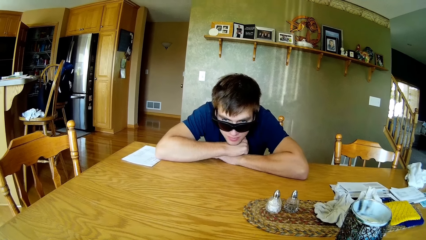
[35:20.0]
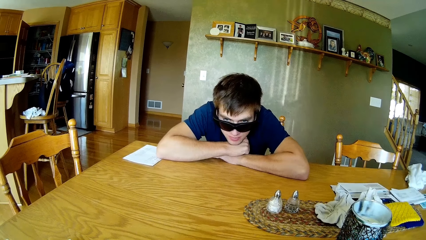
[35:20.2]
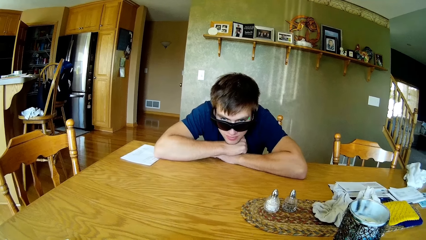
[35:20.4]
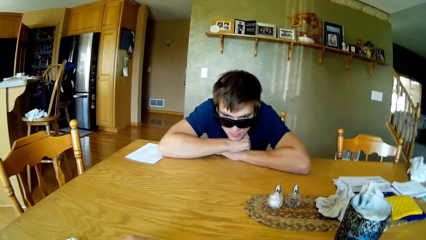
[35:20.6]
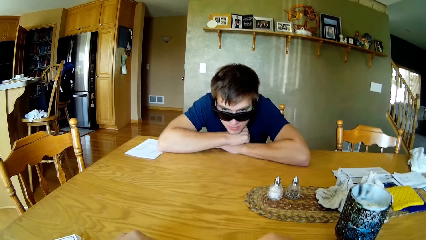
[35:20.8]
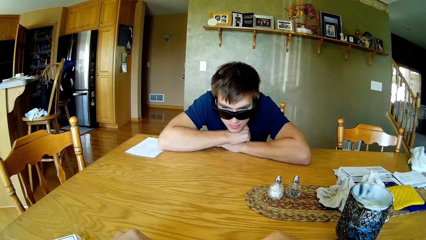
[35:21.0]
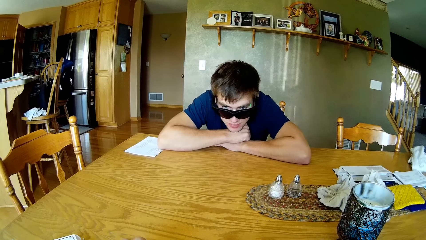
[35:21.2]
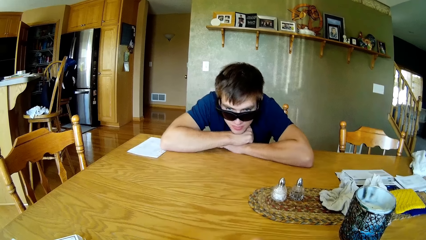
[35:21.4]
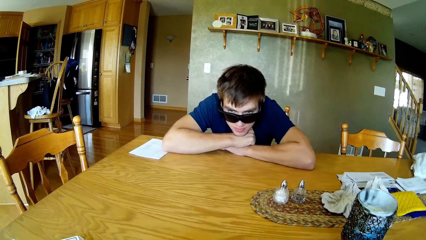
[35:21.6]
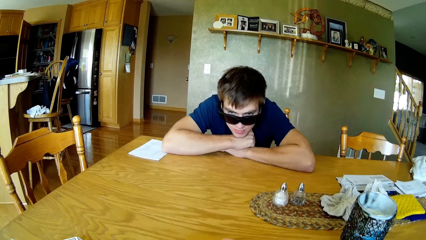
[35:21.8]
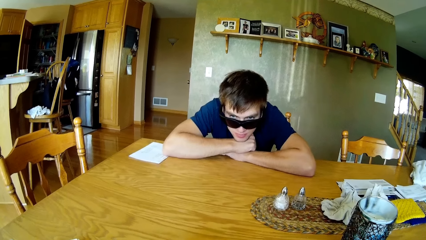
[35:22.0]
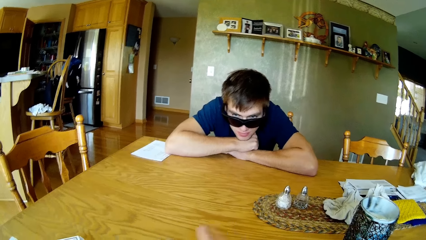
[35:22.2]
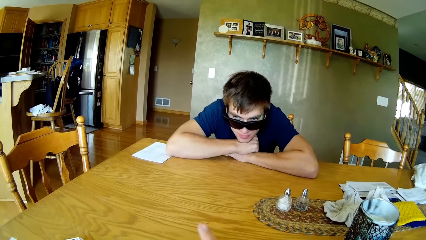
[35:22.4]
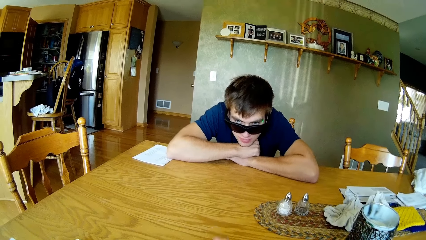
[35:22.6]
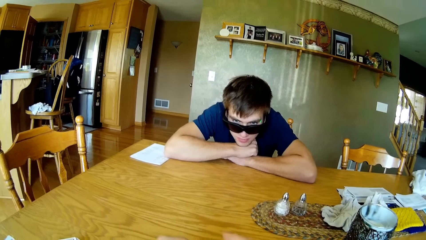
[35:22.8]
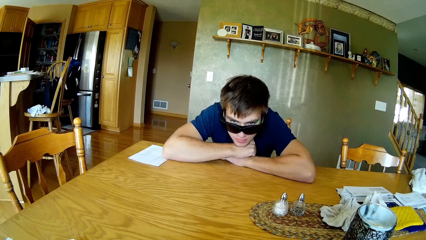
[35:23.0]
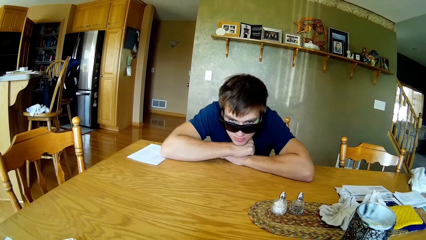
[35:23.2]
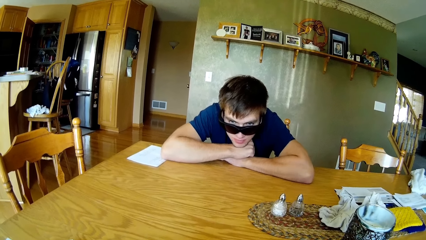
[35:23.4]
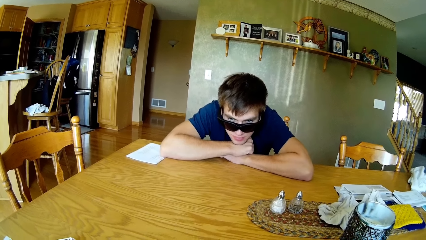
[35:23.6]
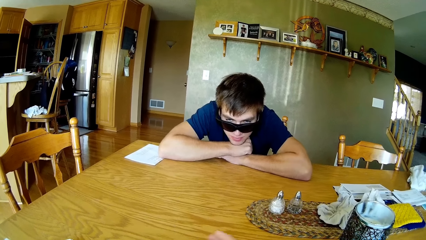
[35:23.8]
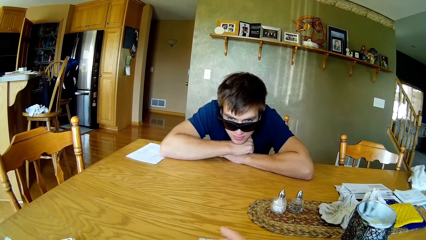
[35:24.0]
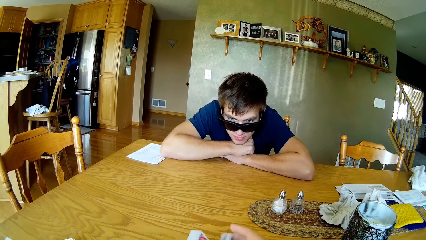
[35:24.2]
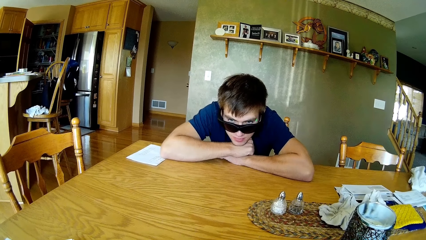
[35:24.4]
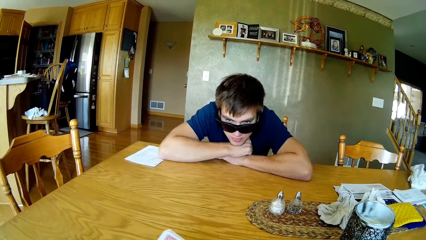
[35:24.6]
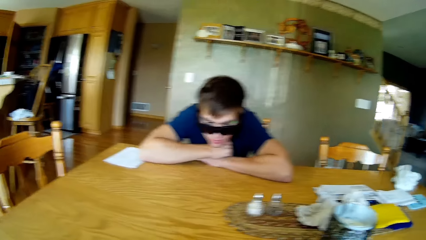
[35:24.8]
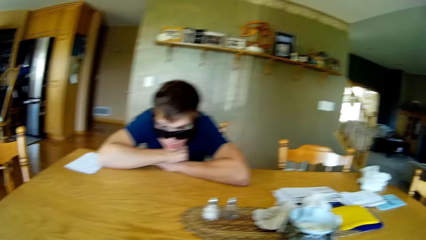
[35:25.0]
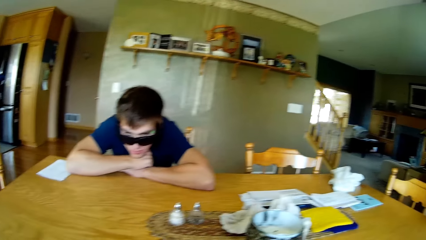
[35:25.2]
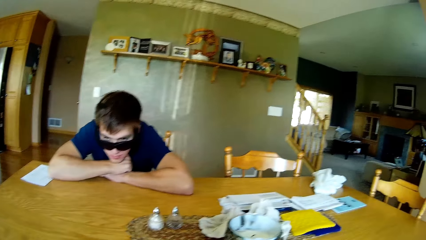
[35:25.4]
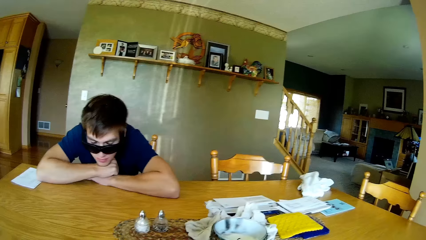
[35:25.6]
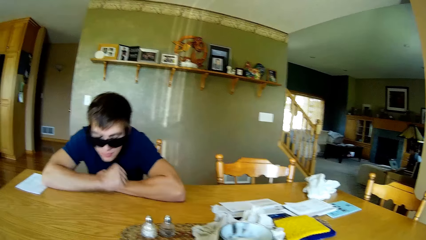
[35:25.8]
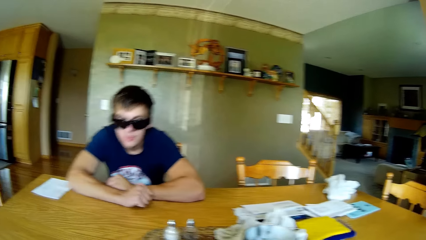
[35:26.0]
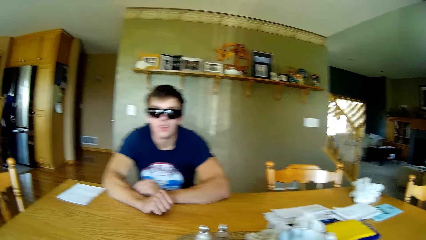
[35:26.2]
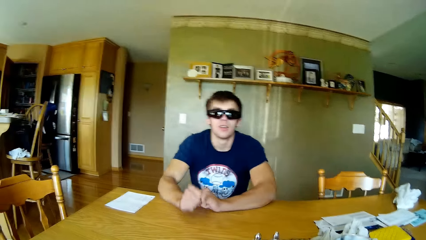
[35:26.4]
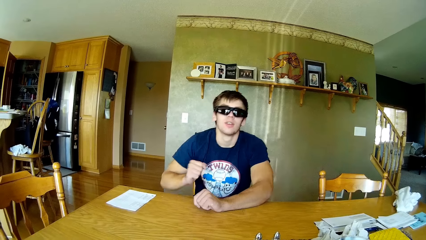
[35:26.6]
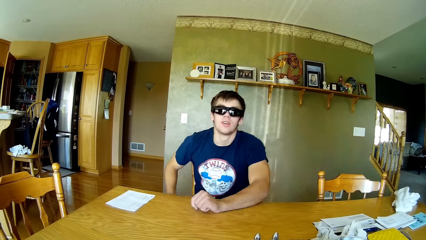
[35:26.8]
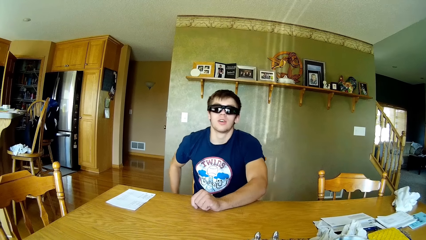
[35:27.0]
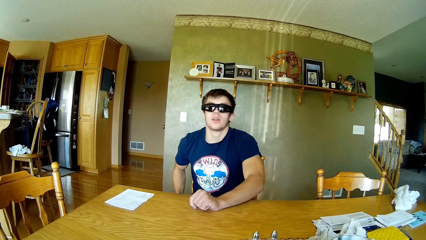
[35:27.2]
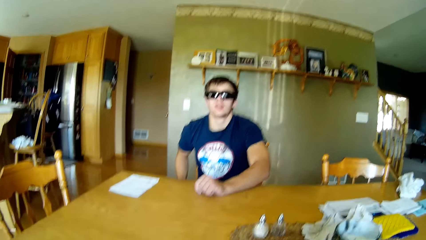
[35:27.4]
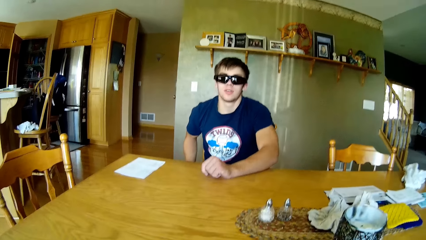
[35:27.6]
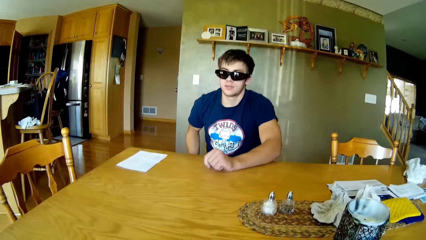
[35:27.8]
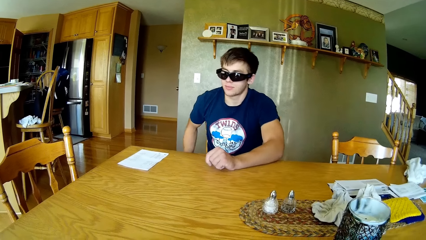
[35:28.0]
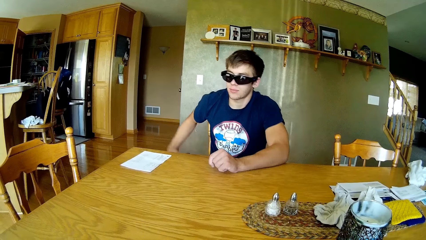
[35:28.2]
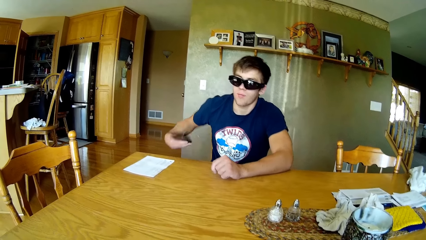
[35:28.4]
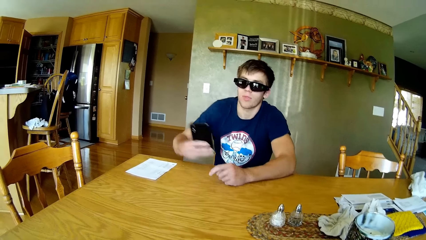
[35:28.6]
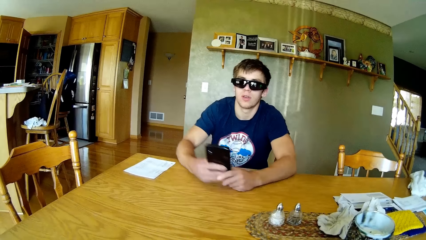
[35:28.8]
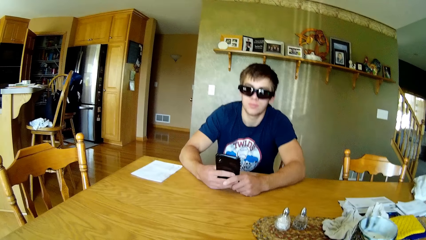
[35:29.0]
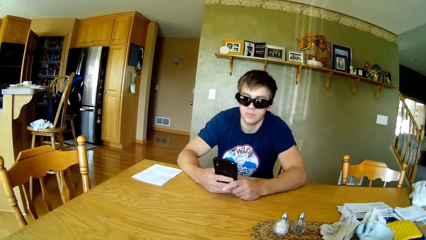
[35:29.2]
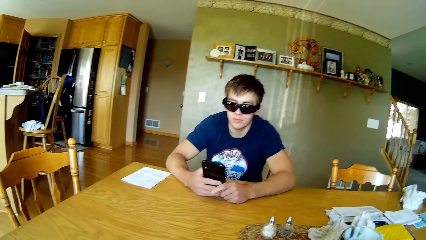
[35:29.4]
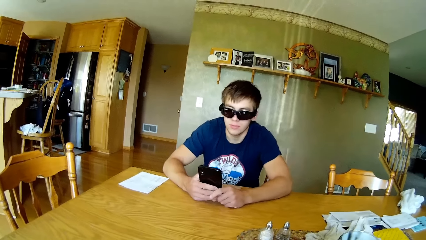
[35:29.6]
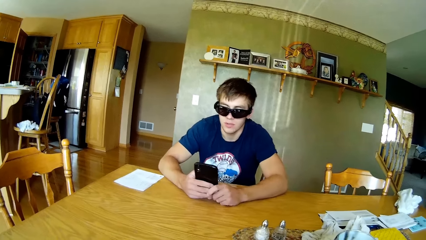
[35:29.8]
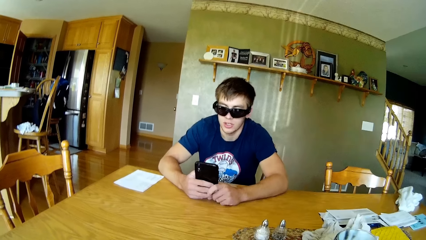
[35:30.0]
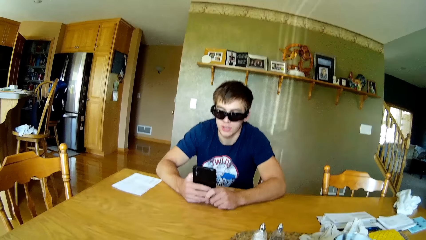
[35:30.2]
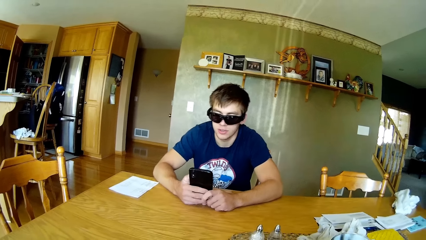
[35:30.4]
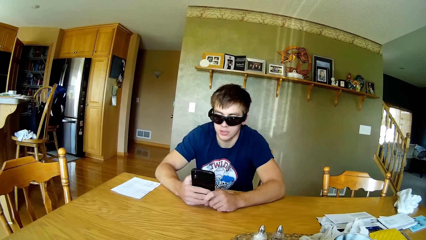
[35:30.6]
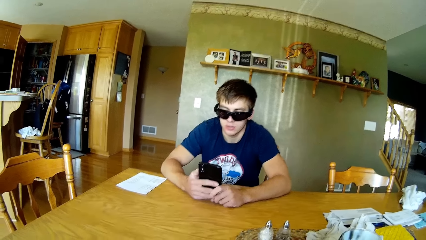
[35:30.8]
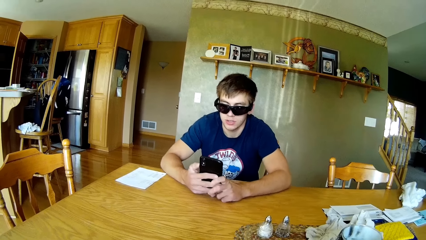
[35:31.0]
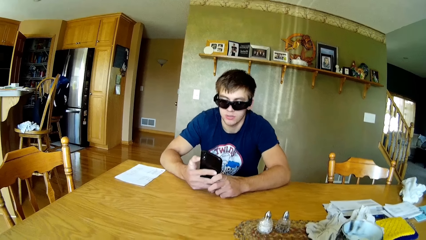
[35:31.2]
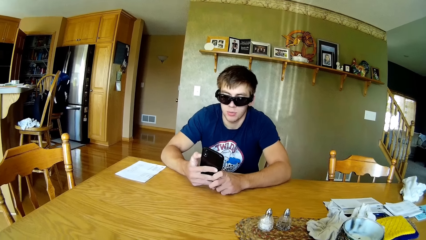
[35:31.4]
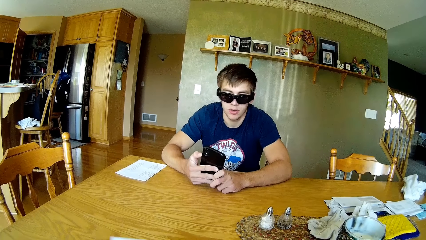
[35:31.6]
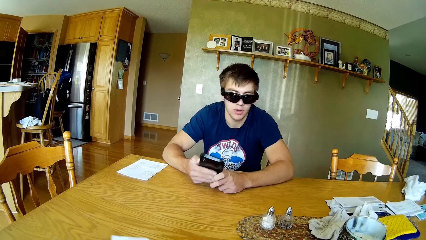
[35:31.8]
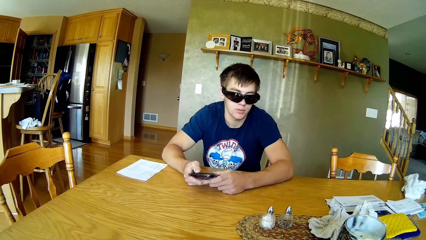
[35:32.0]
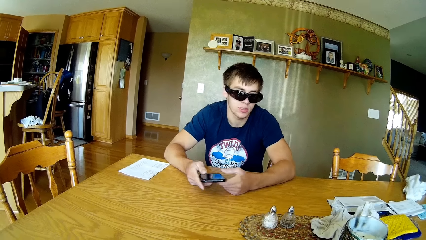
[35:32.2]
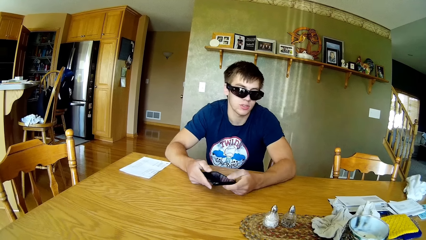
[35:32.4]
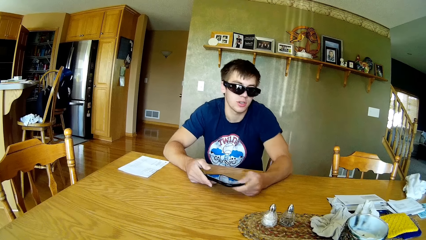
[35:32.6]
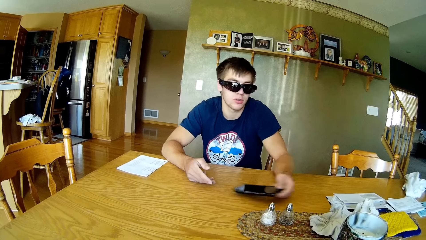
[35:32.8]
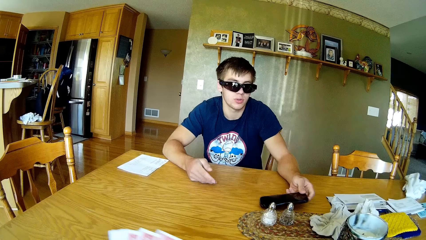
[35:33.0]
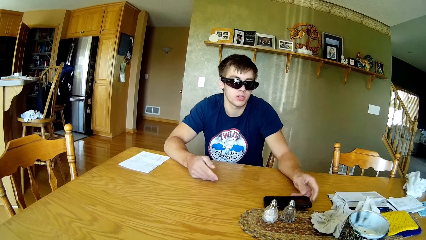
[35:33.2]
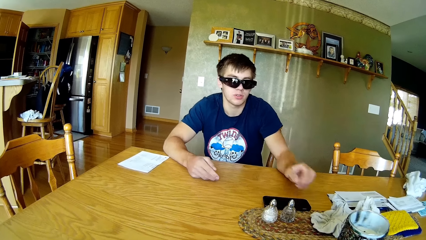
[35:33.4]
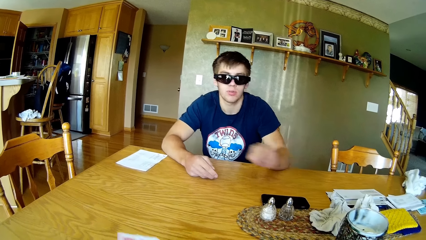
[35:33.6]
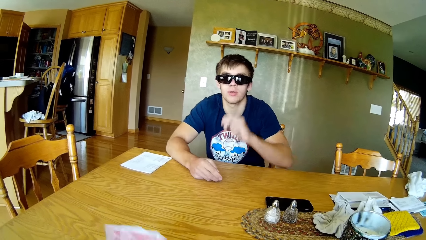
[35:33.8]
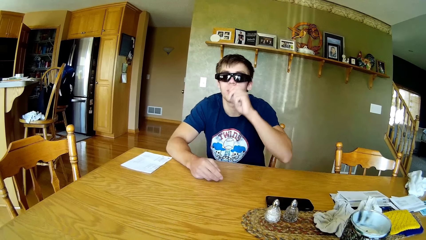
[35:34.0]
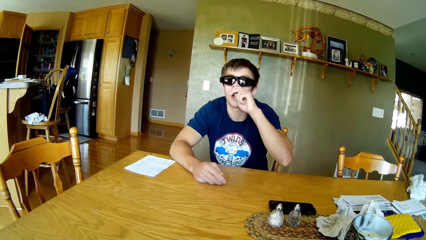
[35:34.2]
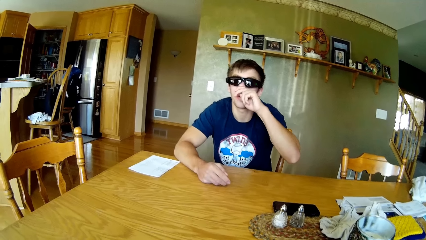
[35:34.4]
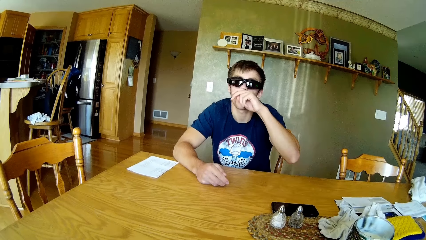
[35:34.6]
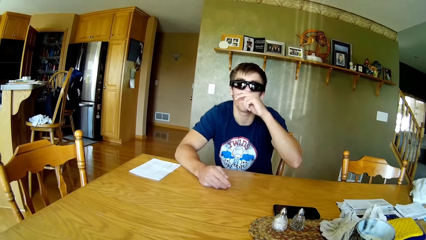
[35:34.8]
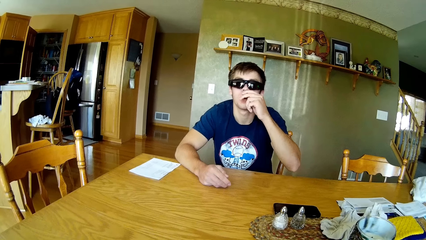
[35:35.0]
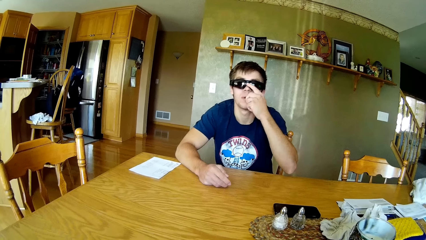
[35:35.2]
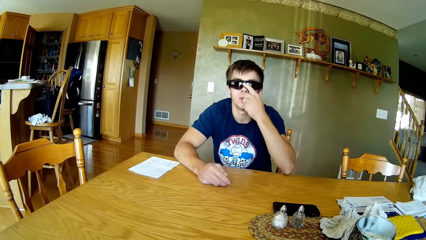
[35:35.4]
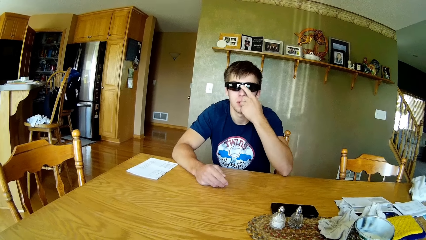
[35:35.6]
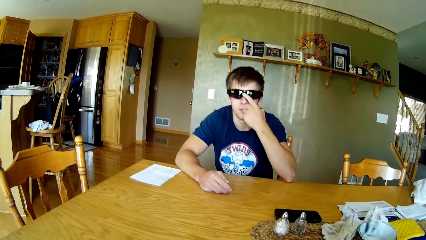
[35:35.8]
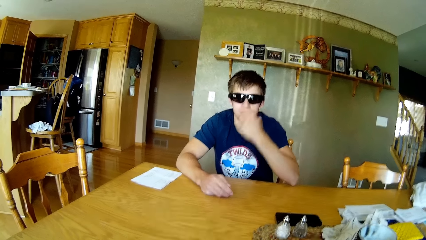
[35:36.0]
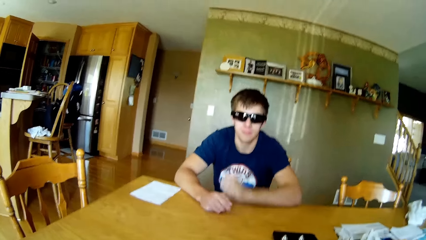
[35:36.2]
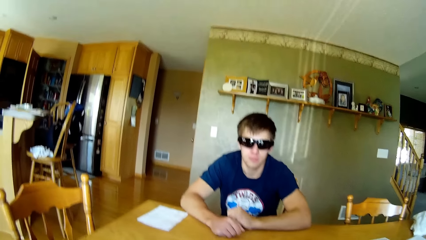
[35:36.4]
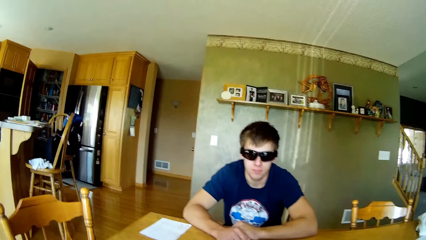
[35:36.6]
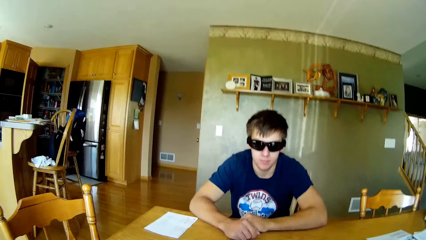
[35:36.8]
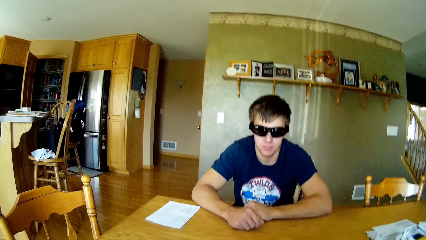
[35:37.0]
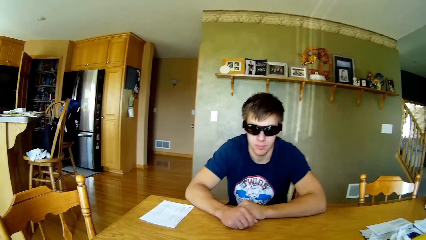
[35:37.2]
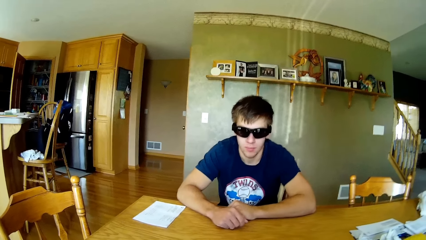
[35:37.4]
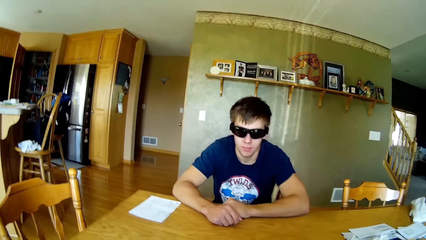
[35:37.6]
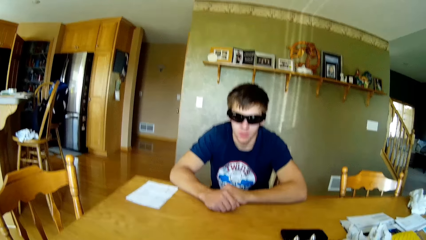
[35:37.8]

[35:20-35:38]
The camera wearer holds the card in the hands. A man picks up a cellphone. He uses the cell phone. He places the cellphone on the table. He touches the glasses.
